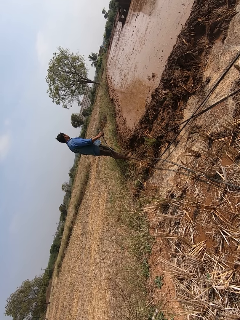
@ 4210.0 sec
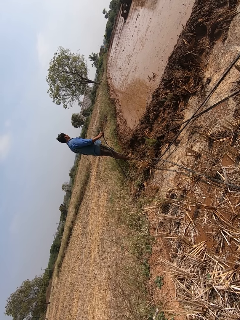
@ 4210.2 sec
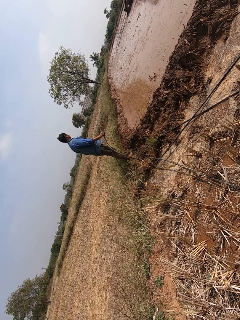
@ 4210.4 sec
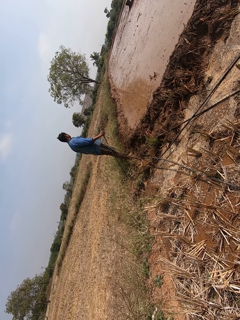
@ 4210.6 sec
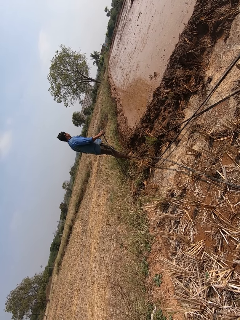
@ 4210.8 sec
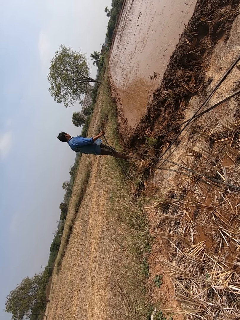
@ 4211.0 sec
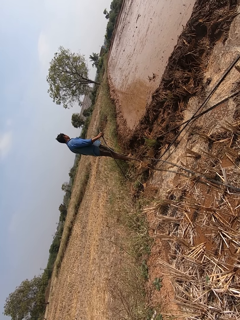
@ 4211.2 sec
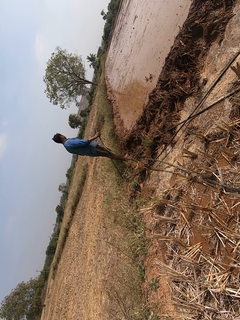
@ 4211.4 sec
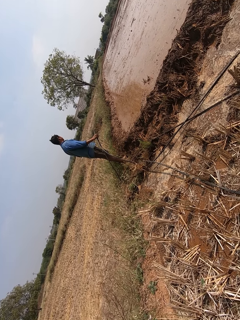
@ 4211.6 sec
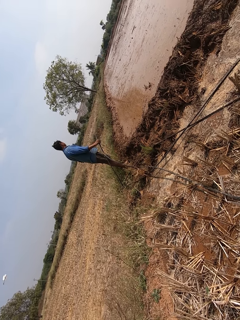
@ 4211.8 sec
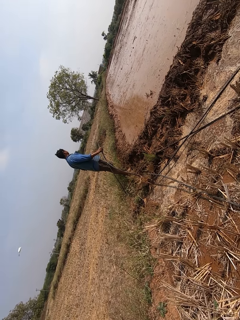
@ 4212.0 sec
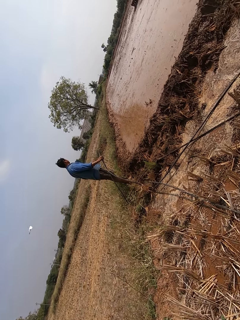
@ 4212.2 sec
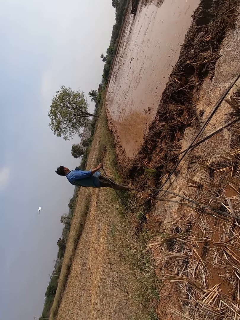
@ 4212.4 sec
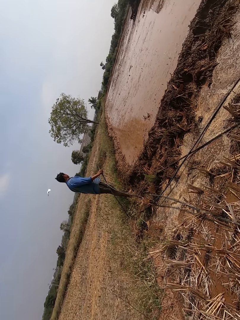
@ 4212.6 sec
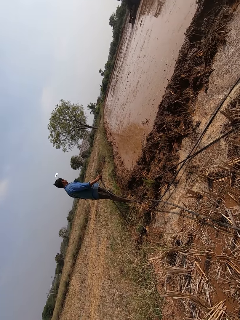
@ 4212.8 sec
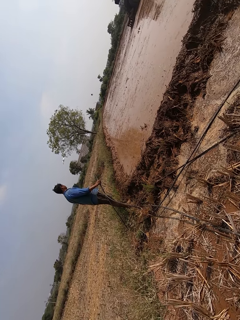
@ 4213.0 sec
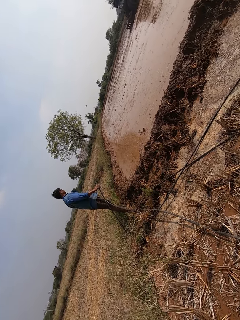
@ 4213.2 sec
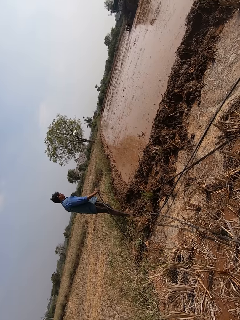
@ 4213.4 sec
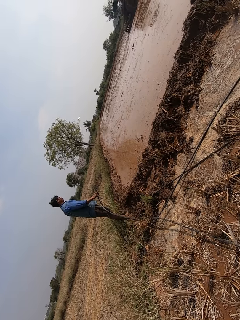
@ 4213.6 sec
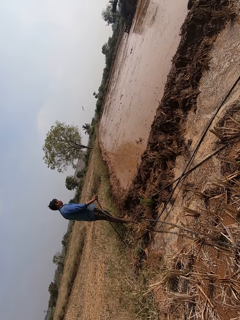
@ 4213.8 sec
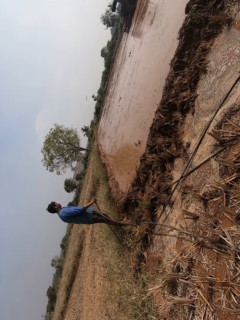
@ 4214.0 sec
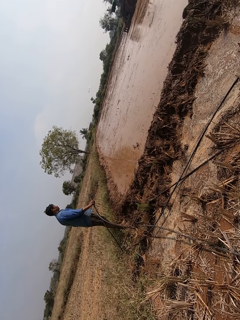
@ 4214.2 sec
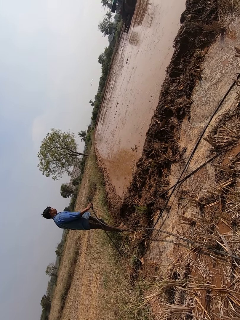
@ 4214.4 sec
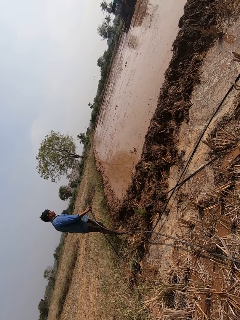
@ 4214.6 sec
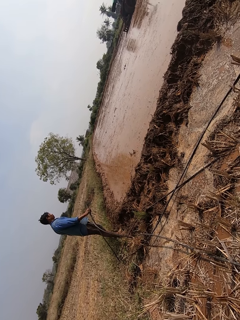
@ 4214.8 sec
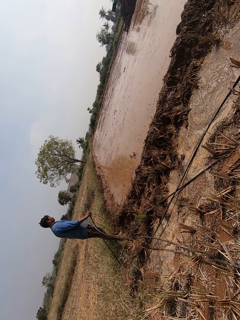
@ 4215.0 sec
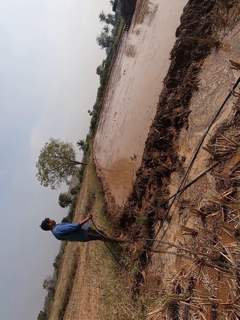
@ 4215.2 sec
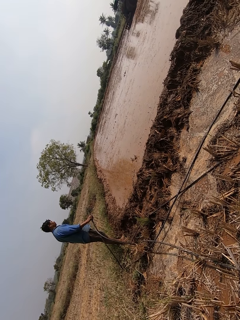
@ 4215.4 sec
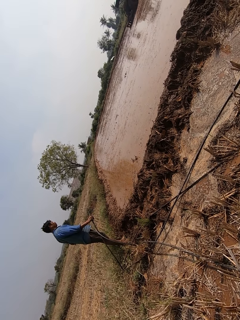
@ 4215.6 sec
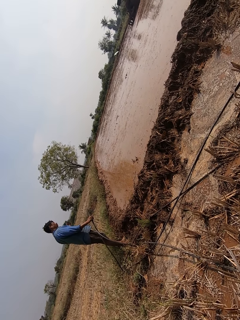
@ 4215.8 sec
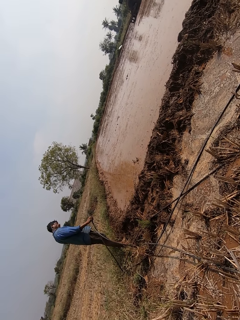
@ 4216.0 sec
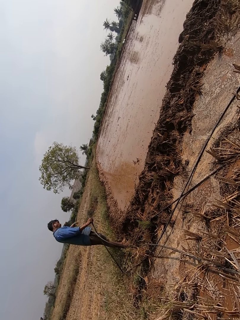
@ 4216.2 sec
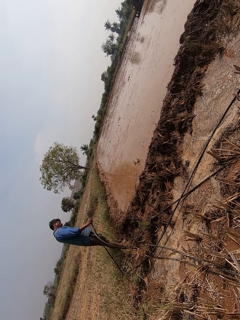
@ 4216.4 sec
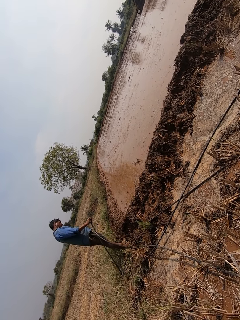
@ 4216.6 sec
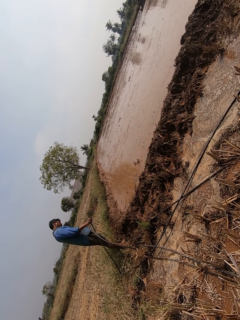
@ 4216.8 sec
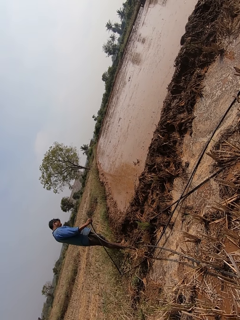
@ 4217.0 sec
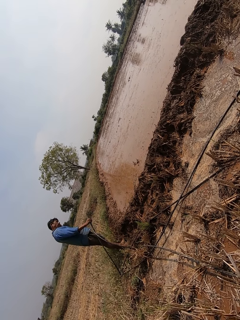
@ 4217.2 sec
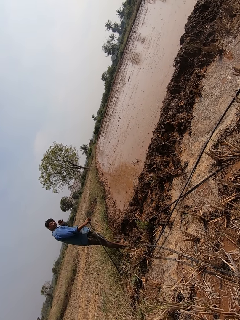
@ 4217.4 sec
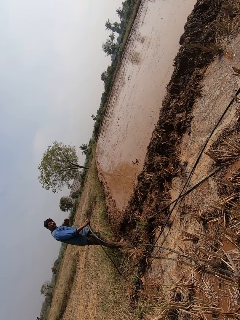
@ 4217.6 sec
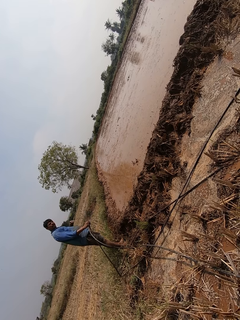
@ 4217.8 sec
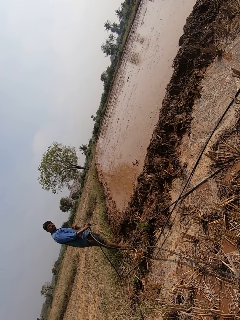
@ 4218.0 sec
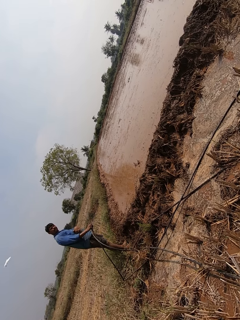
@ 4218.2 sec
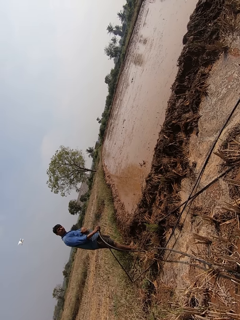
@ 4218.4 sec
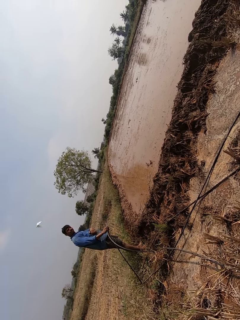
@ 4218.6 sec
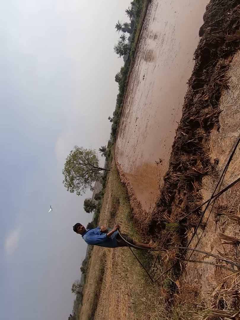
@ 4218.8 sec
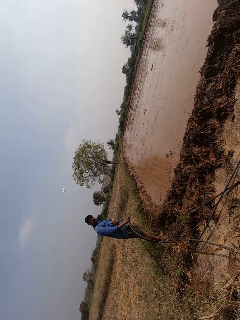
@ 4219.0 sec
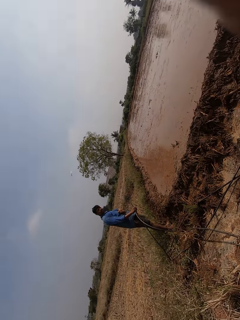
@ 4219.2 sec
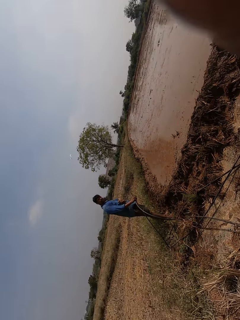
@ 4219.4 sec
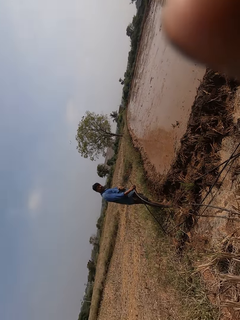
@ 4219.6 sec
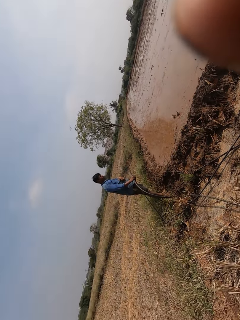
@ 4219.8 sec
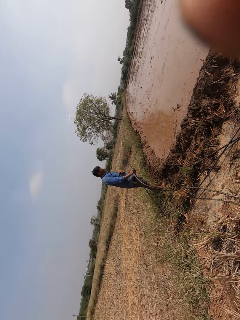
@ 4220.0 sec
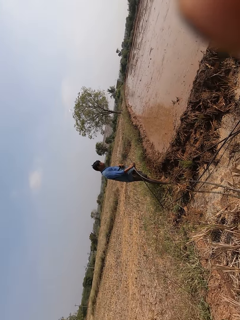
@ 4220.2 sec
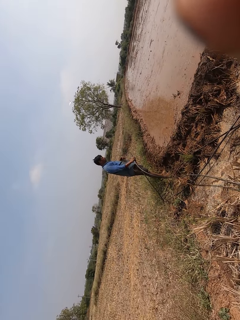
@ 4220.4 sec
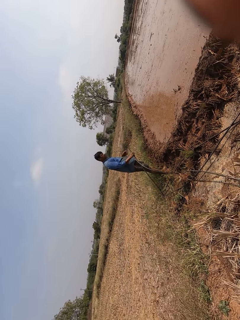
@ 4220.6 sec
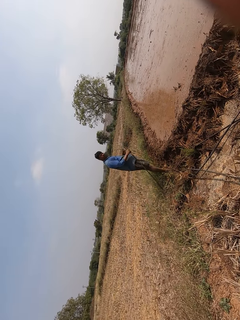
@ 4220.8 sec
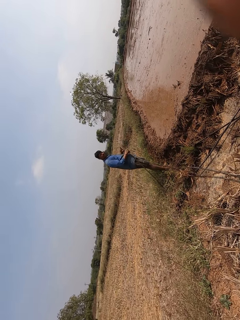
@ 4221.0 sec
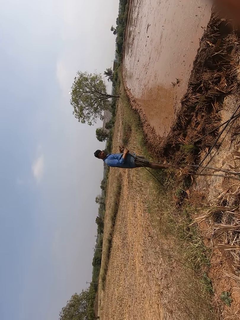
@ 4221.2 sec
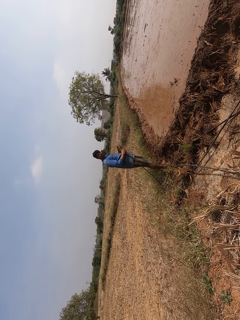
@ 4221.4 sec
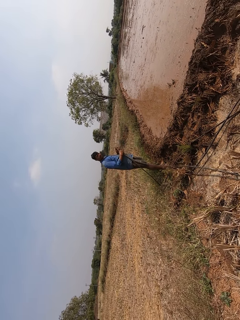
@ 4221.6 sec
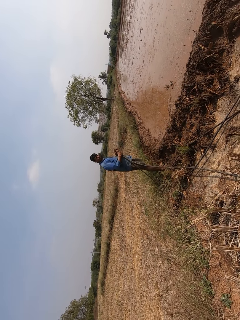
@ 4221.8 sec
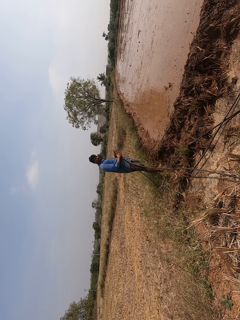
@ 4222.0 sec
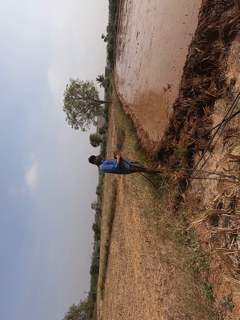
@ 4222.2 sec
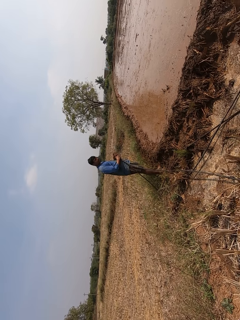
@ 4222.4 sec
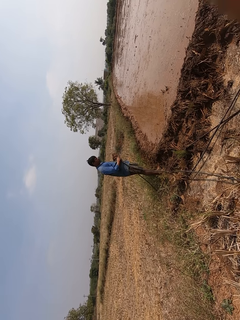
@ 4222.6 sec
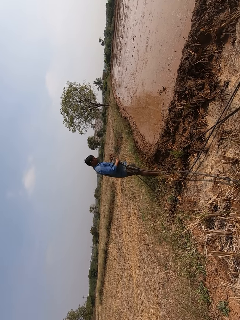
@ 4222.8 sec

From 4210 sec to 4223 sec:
A man interacts with the camera wearer. The camera wearer touches his eyes with his right hand. He raises the hand. The man holds the metal rod with both hands.

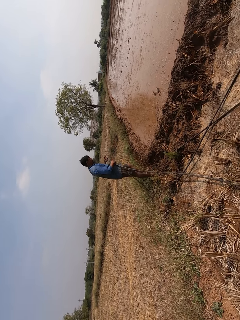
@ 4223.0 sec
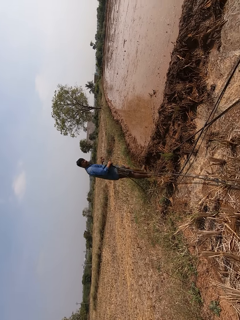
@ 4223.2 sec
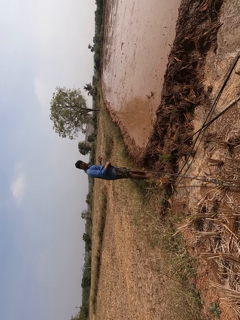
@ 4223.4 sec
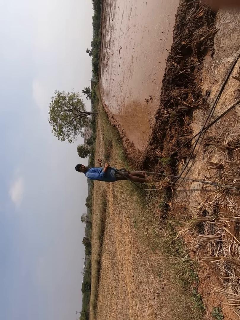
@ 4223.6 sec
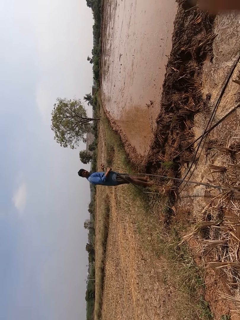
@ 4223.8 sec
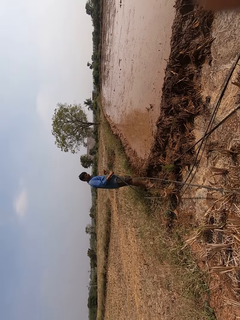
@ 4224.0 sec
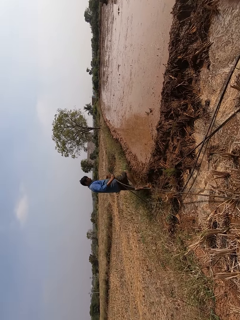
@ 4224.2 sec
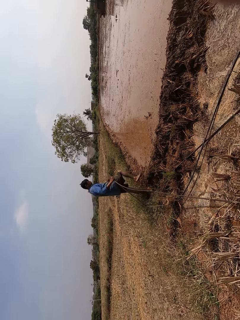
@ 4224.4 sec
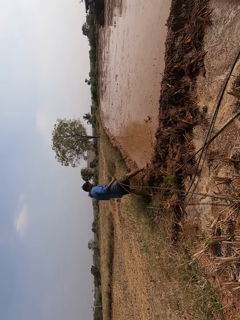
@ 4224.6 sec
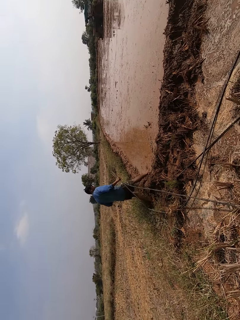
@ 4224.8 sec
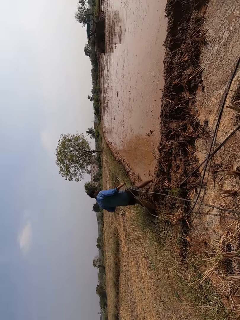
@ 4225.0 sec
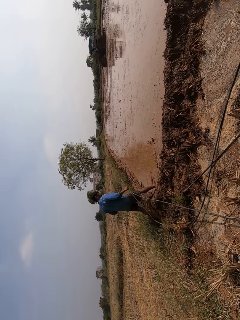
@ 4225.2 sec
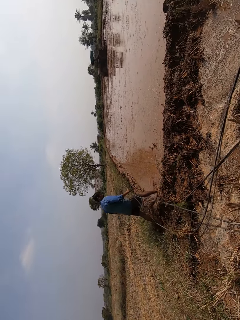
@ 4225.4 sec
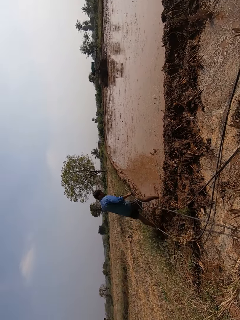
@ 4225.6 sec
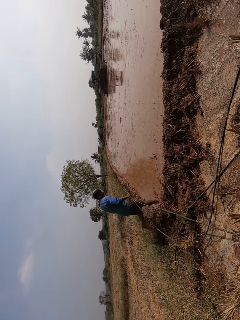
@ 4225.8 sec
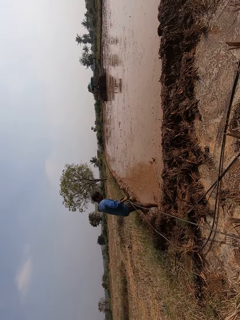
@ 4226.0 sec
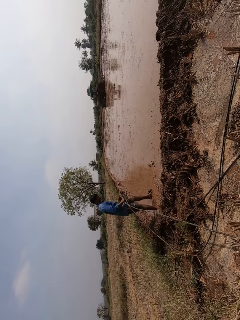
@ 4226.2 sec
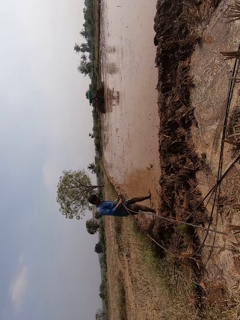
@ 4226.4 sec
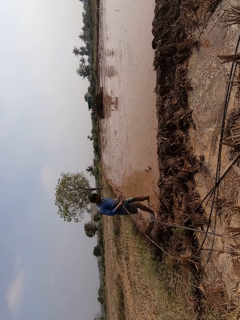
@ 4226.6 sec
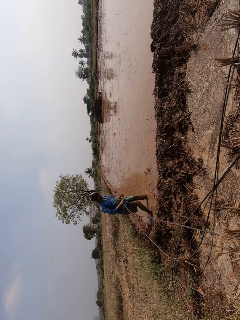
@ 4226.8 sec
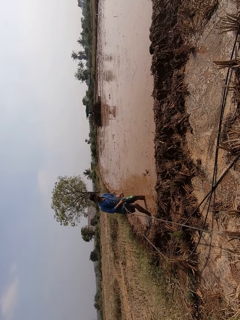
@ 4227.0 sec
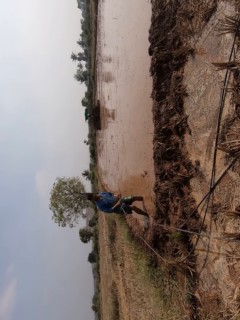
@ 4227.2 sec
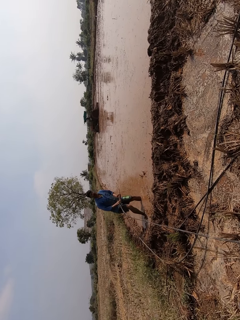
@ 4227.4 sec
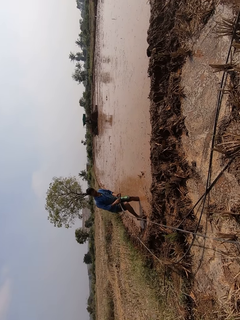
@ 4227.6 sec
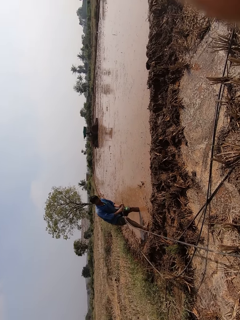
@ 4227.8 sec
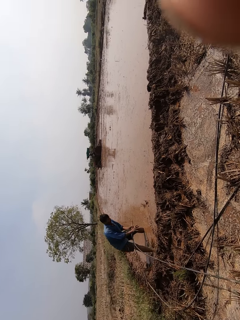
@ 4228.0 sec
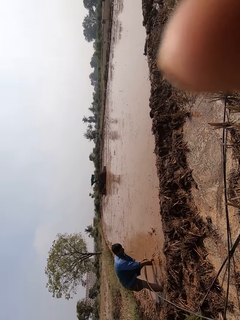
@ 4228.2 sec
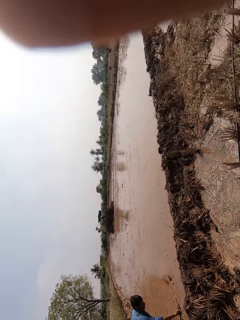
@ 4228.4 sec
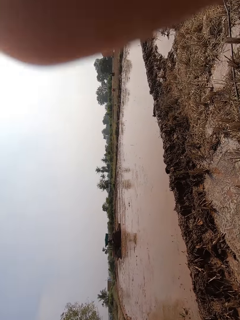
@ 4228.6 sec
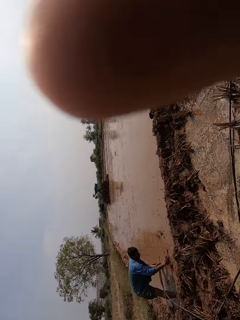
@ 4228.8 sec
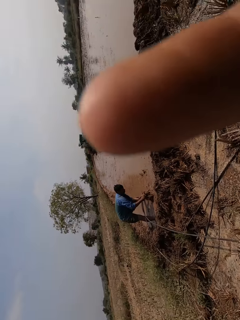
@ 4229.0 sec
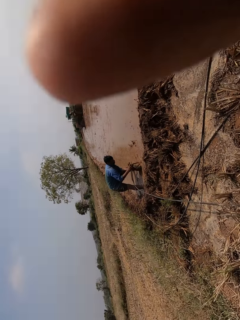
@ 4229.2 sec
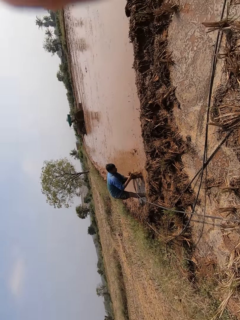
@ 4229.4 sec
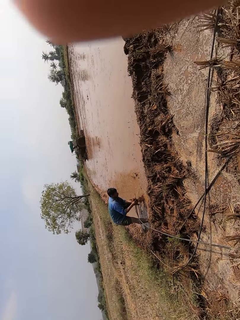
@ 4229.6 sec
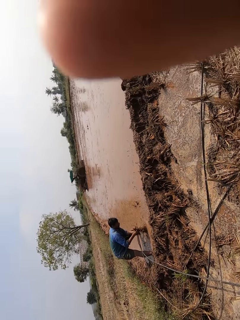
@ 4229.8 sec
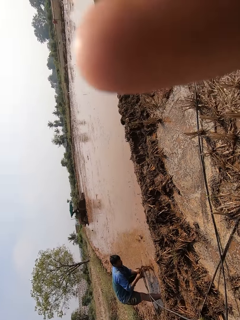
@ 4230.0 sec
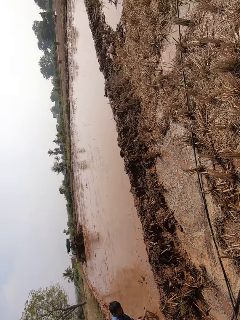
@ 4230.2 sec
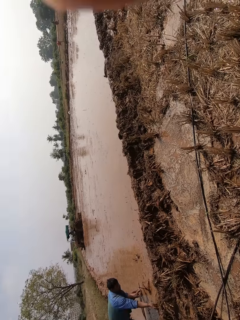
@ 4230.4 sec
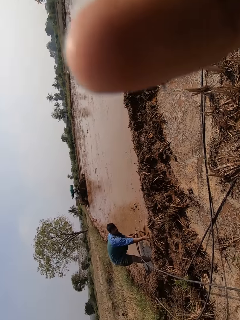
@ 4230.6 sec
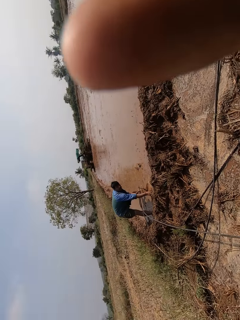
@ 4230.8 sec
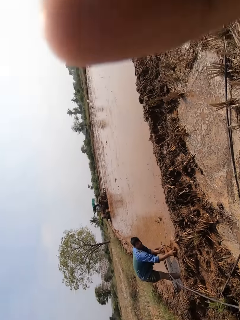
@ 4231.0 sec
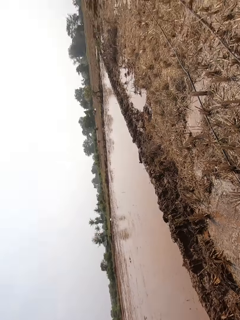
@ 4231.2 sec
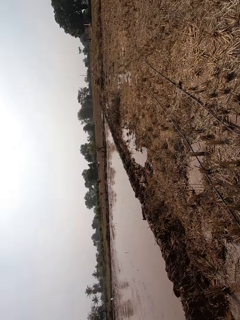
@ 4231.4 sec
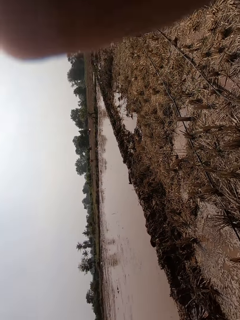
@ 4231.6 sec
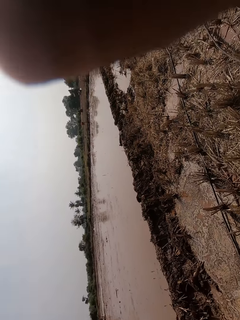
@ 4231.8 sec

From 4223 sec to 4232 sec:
A man interacts with the camera wearer. The man draws the metal rod with his right hand. The man walks in the swampy area. The man interacts with the camera wearer. The man places his right hand on the field. The camera wearer touches his eyes with his right hand. He raises the hand. The man dips the pipe into the water.
